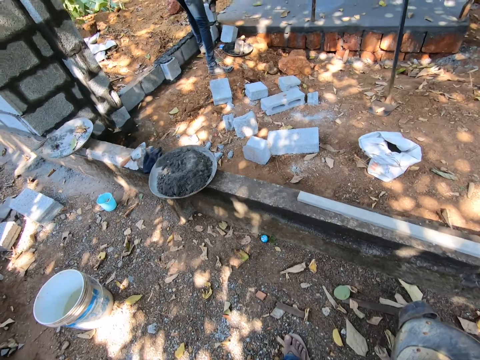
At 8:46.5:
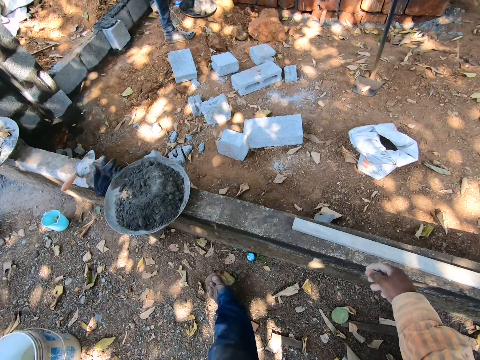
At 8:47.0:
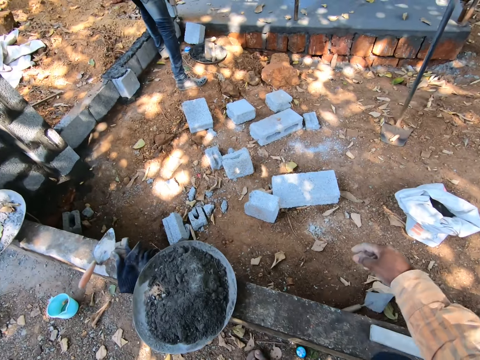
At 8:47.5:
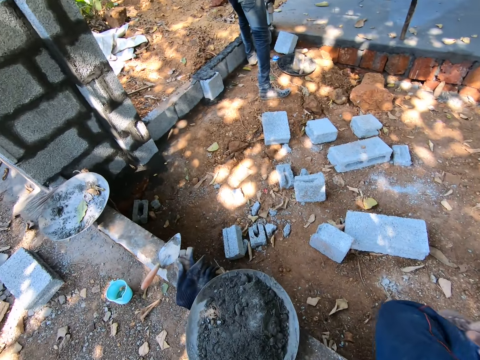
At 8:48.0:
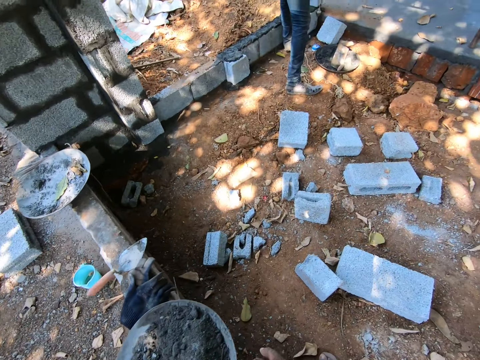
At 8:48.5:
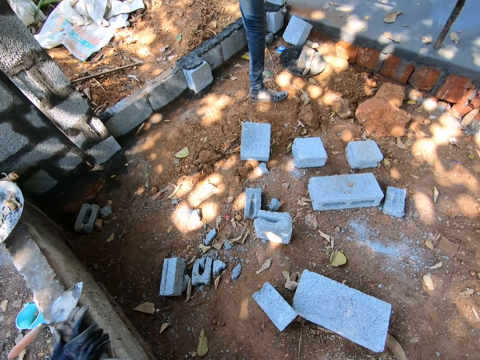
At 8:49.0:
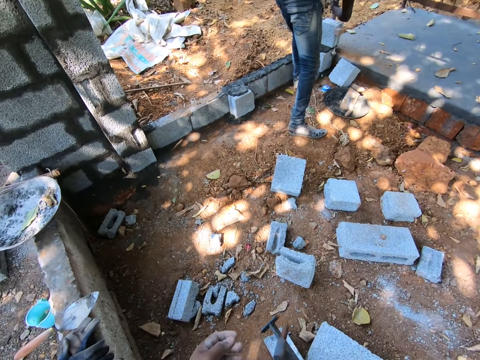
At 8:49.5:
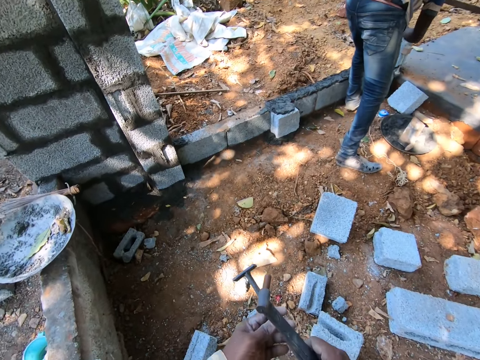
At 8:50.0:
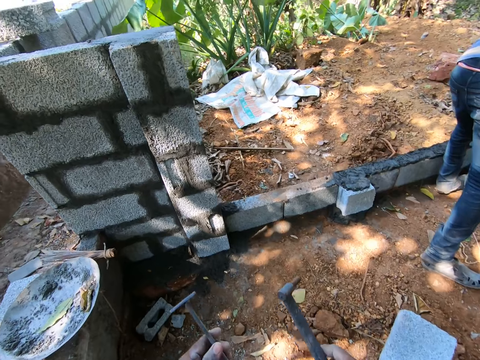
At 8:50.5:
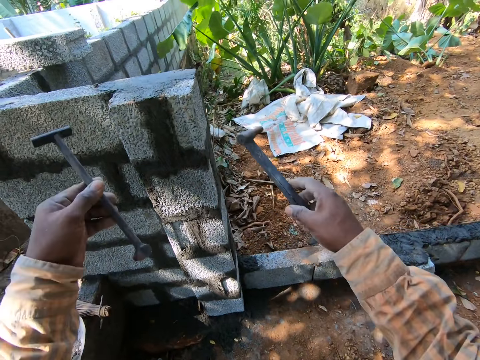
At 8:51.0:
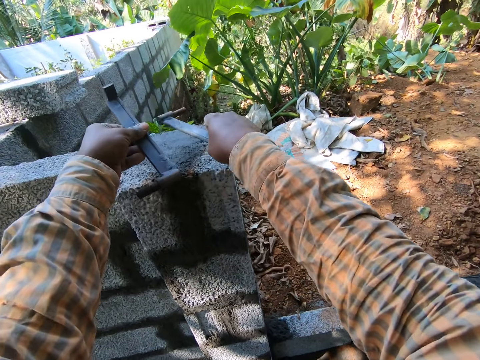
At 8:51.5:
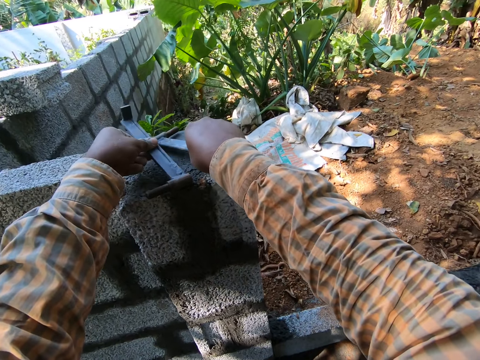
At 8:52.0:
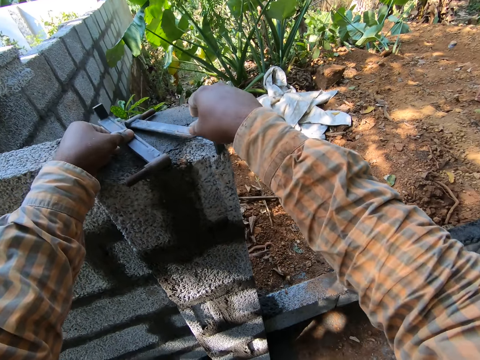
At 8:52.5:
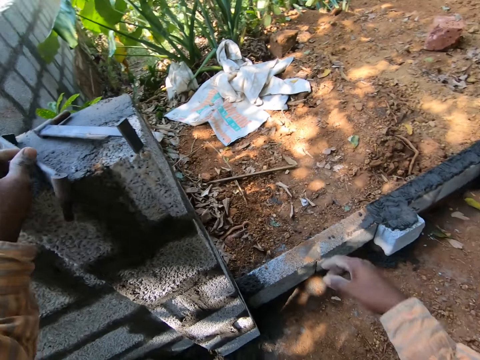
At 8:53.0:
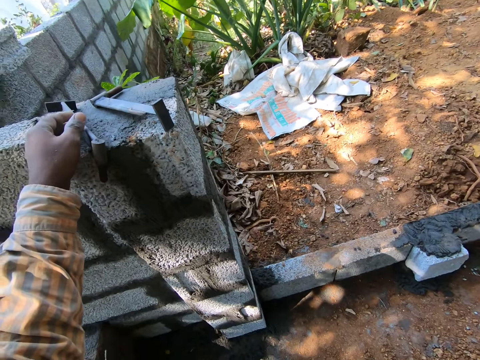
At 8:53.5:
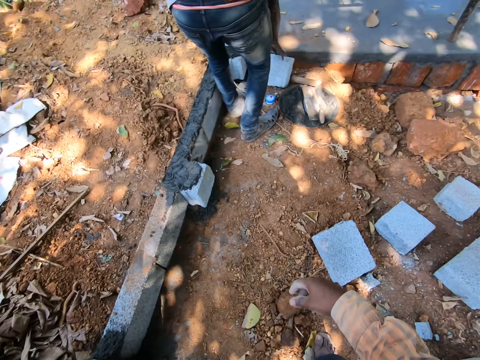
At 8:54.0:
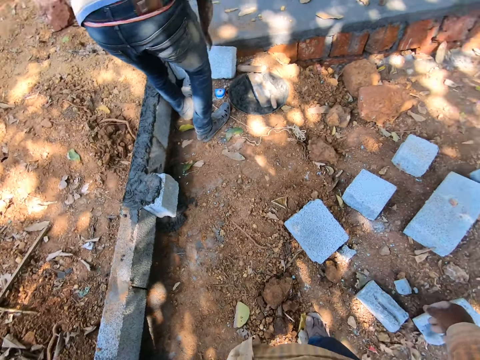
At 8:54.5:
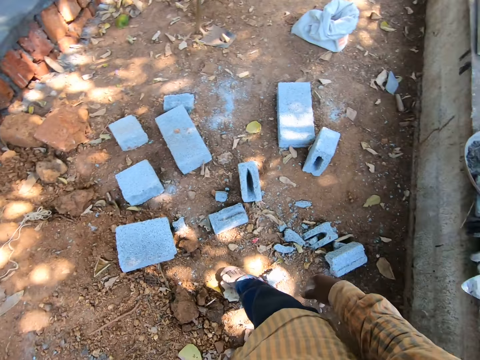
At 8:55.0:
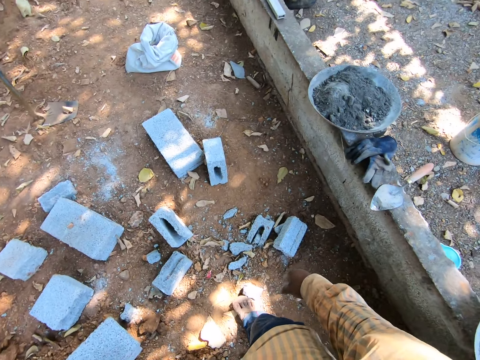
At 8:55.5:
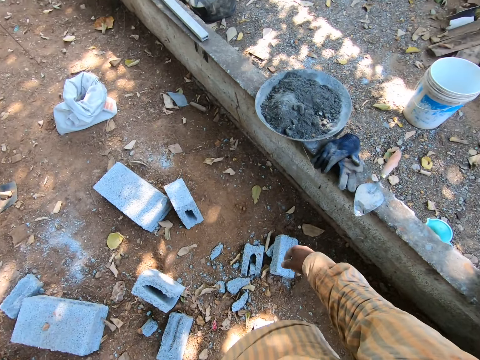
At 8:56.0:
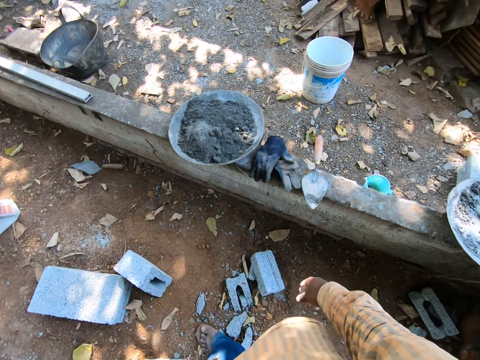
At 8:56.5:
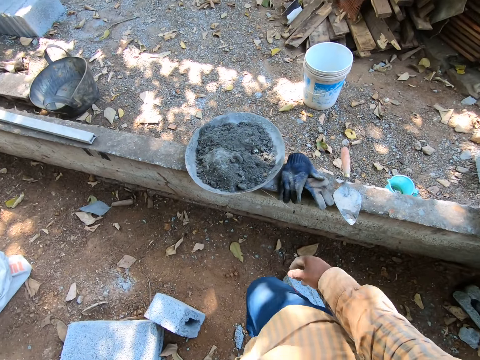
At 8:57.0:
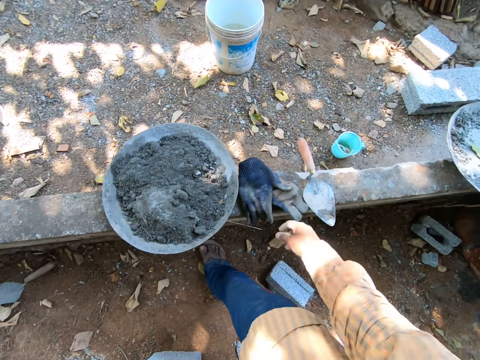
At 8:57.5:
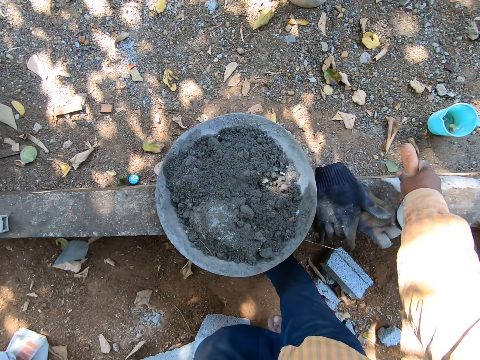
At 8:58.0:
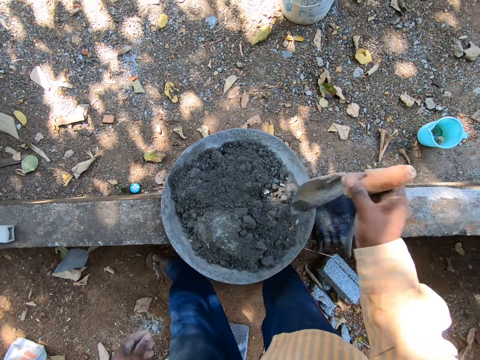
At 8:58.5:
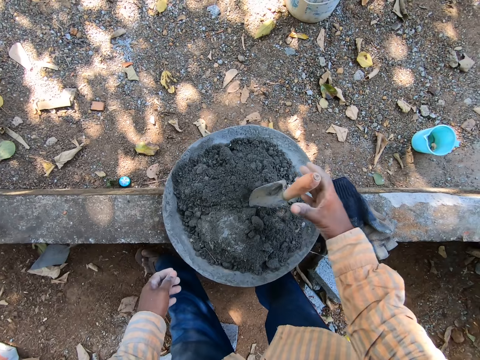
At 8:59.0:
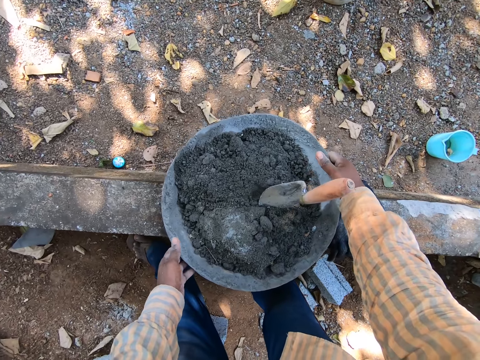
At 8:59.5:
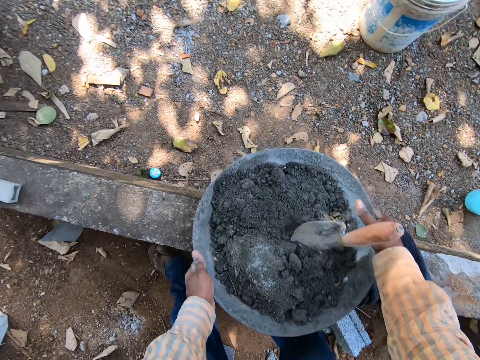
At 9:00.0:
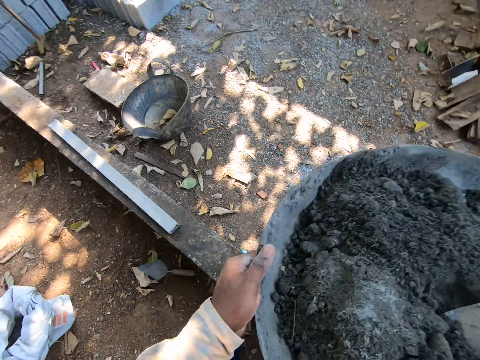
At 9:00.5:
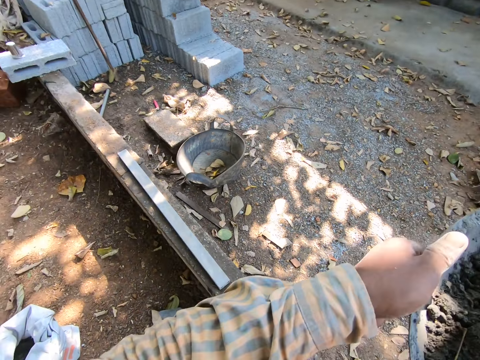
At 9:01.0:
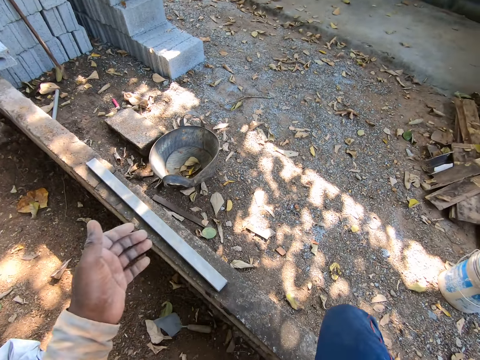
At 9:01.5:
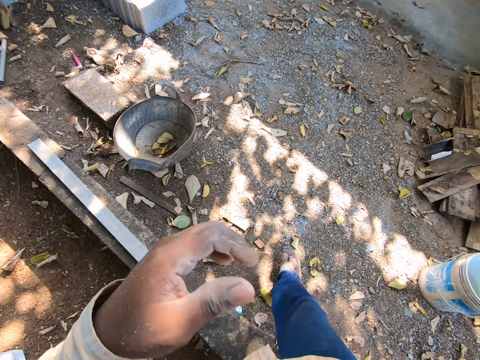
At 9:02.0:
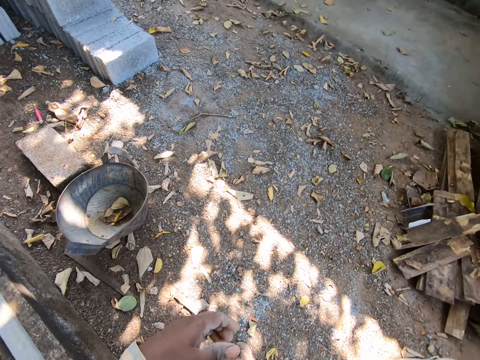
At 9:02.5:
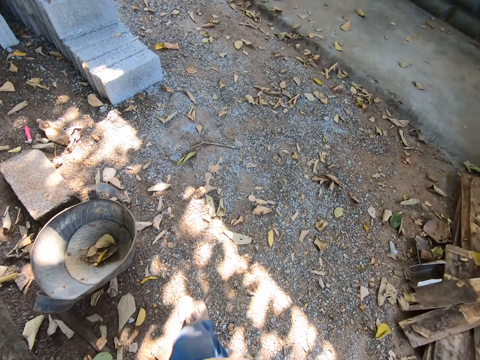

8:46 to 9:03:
The camera wearer jumps. He walks. He talks to a man. He drops the metal bars on the mounted concrete blocks with both hands. He talks to the man again. He interacts with the man. The man talks to the camera wearer. The camera wearer looks around. He picks a trowel from the floor with his right hand. He pins the trowel into the sand in the head pan with his right hand. He picks the steel basin. He carries the head pan with both hands. He lifts the head pan on his shoulder with both hands. He jumps.

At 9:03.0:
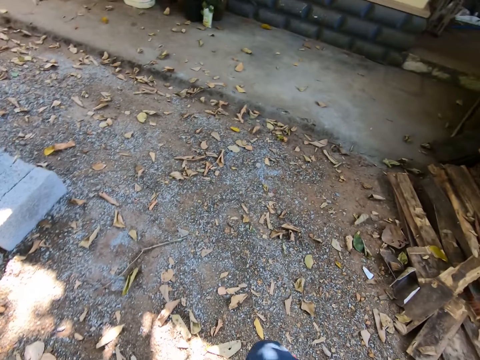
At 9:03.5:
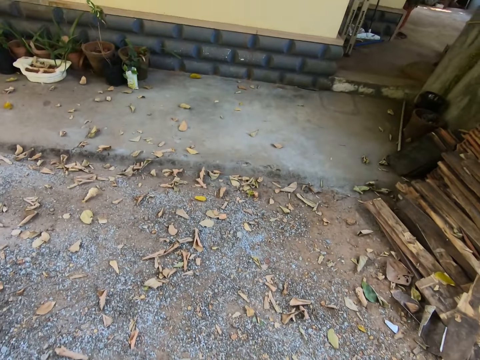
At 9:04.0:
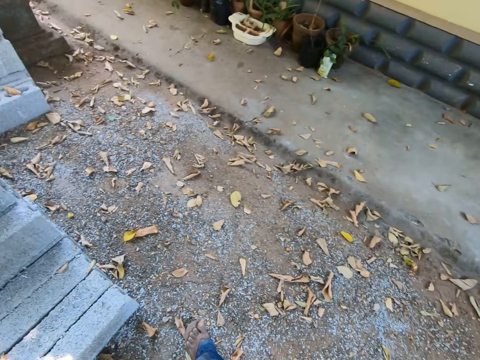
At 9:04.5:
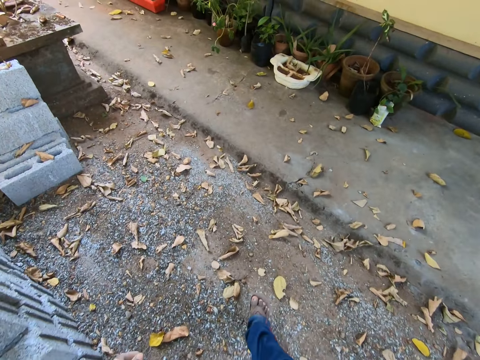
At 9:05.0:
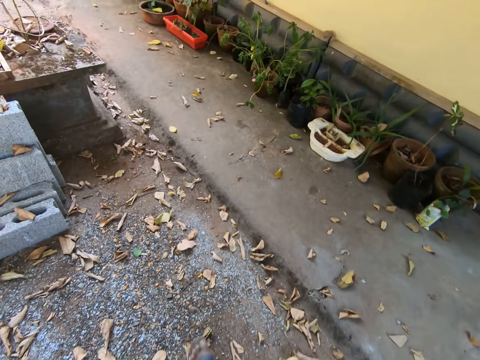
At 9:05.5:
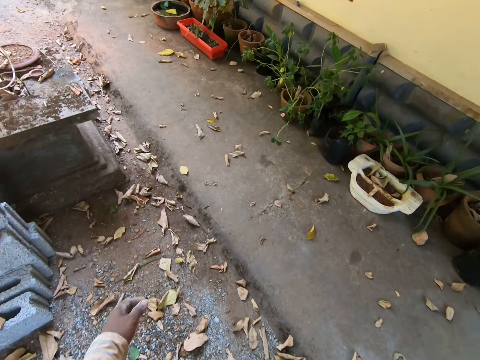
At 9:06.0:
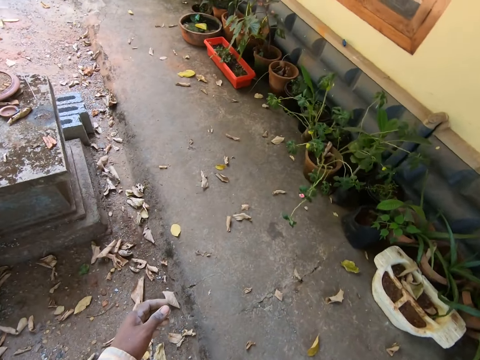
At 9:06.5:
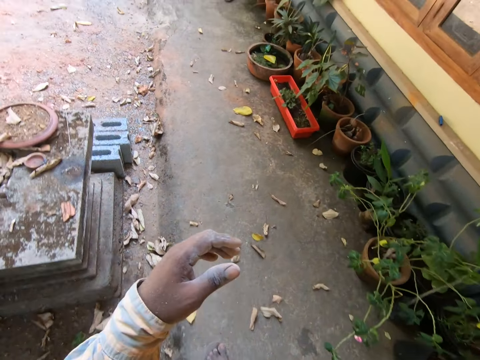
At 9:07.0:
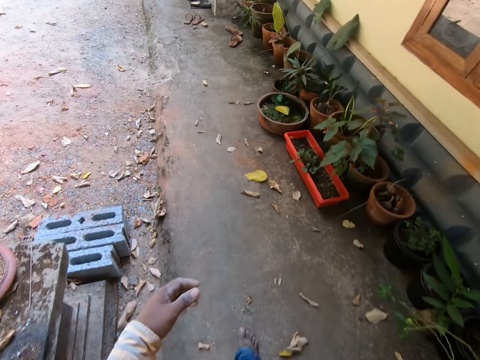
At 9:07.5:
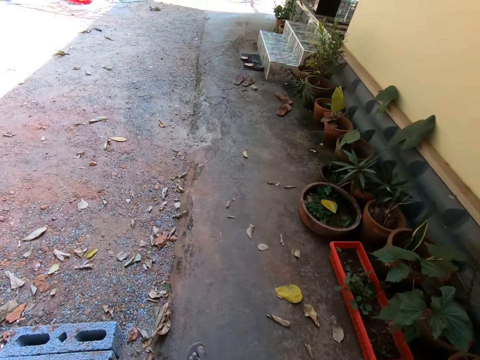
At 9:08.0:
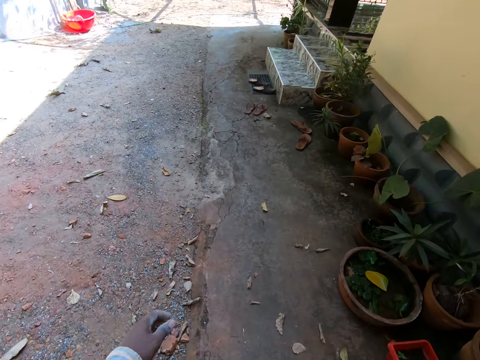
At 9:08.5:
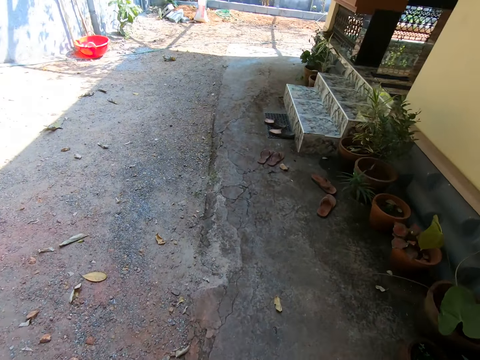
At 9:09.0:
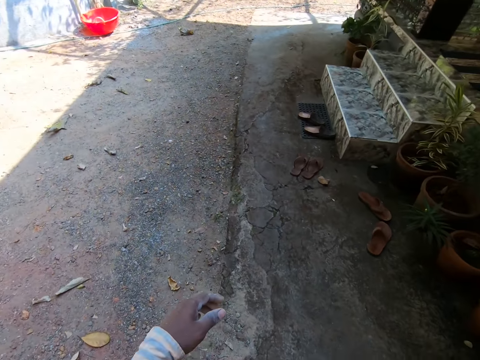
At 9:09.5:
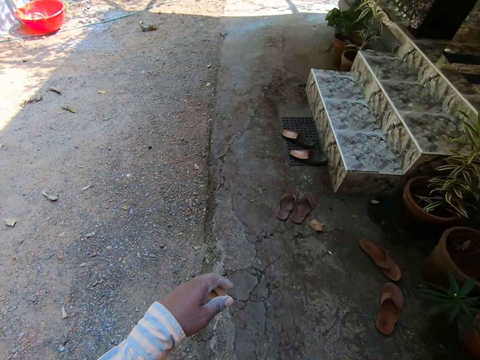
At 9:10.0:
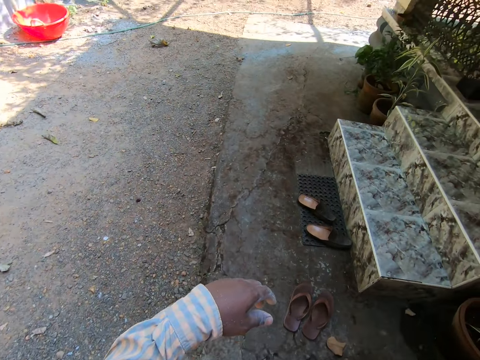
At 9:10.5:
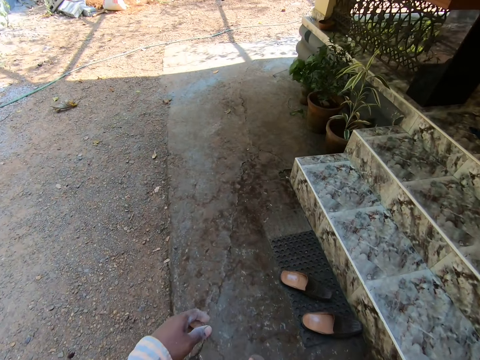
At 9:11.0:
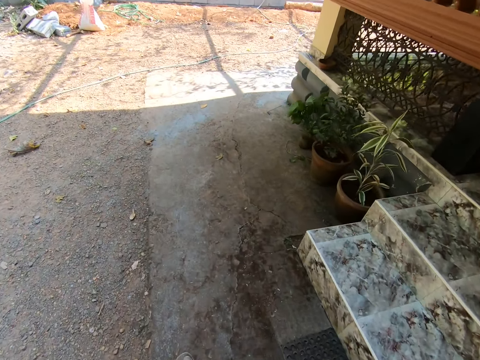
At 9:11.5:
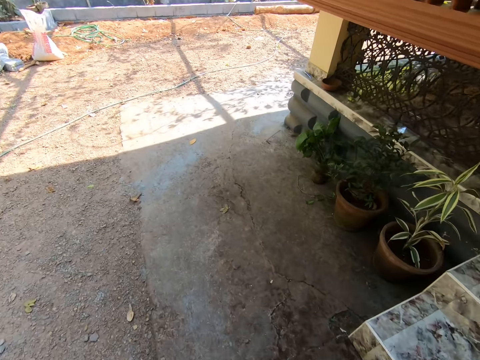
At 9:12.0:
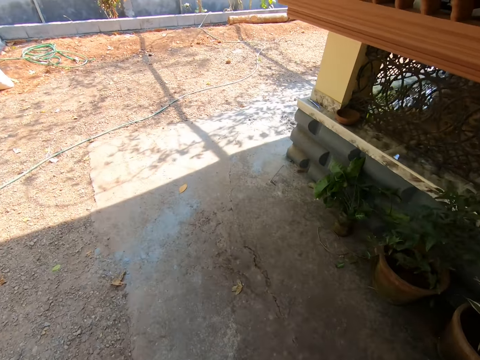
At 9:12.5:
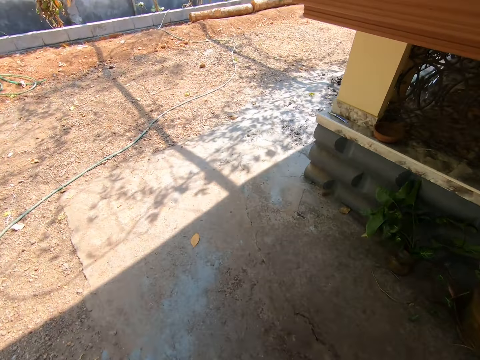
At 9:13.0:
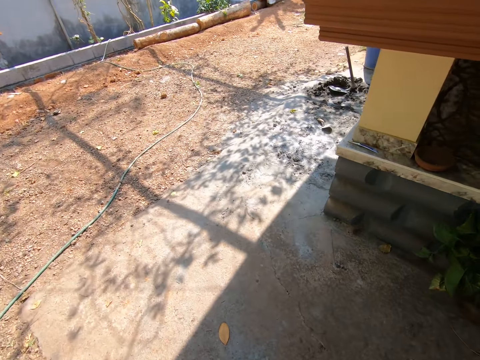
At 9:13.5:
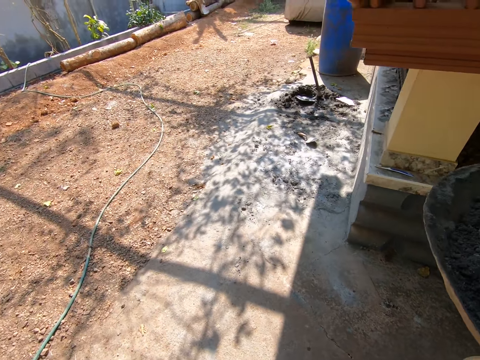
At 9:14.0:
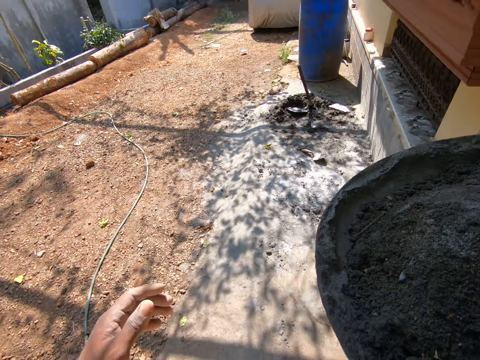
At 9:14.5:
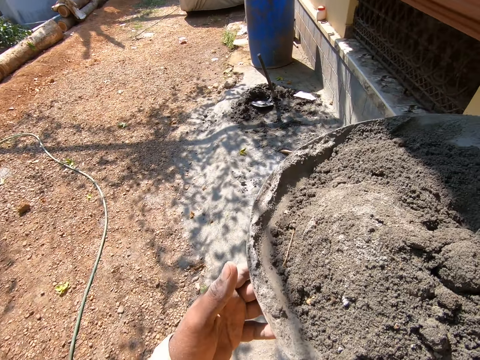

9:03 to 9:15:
The camera wearer walks.
